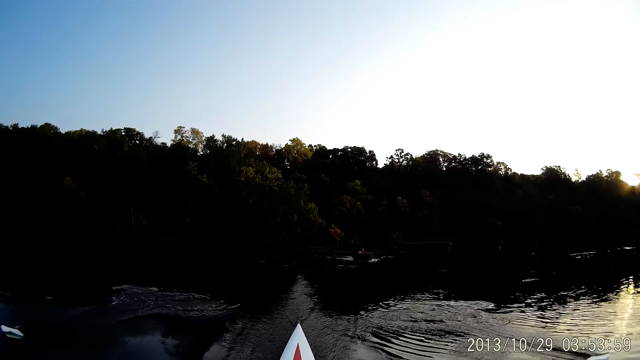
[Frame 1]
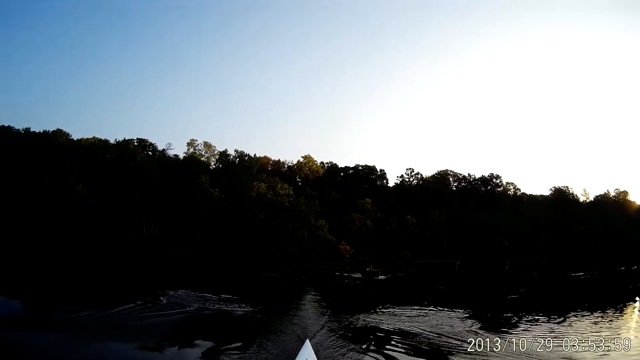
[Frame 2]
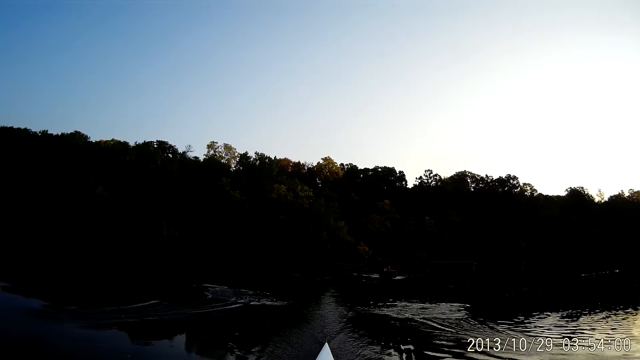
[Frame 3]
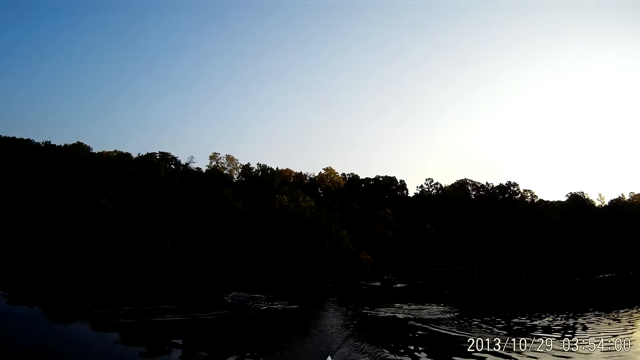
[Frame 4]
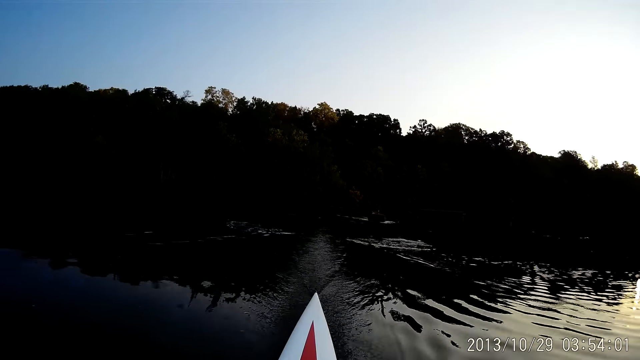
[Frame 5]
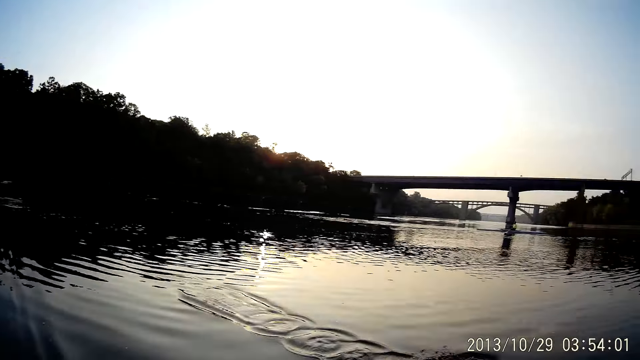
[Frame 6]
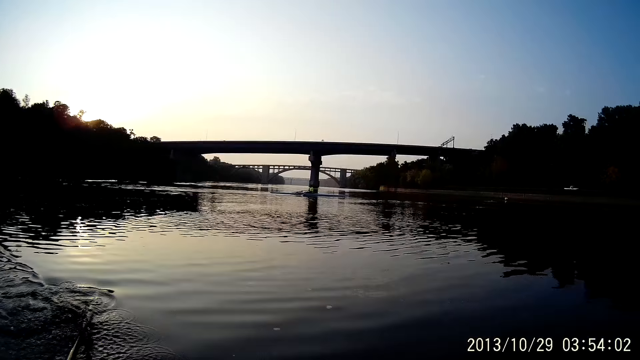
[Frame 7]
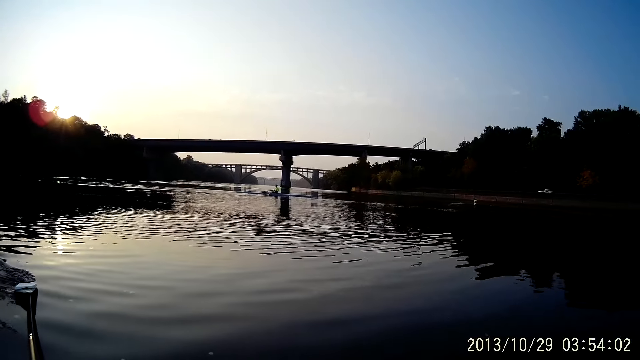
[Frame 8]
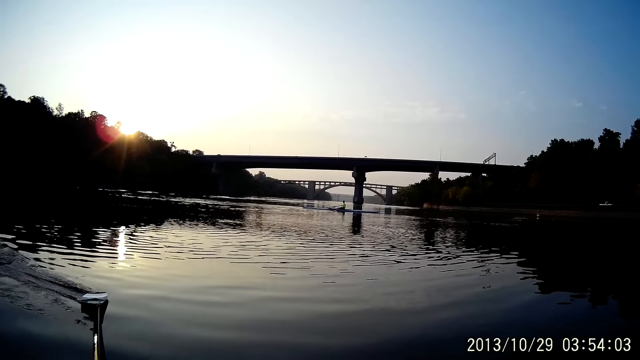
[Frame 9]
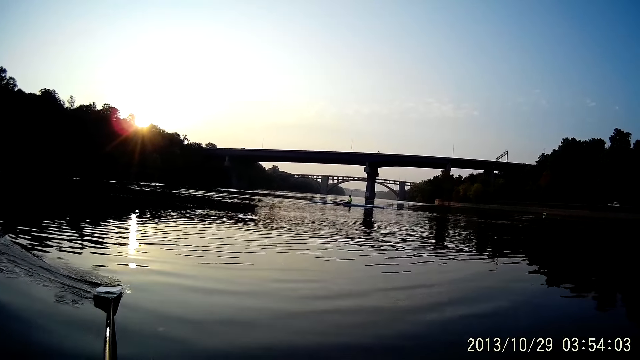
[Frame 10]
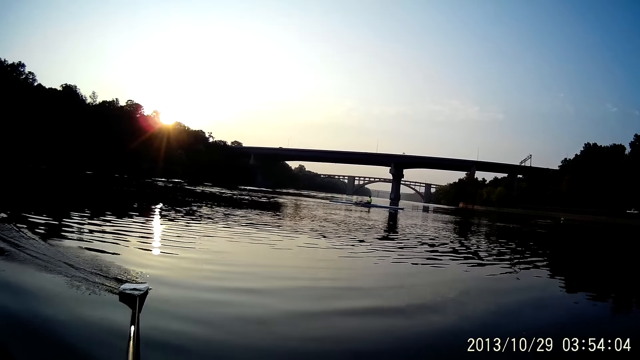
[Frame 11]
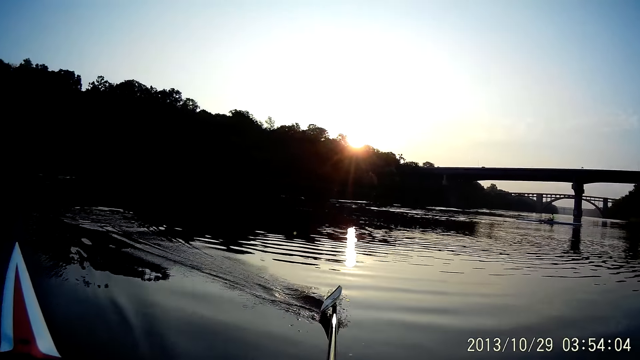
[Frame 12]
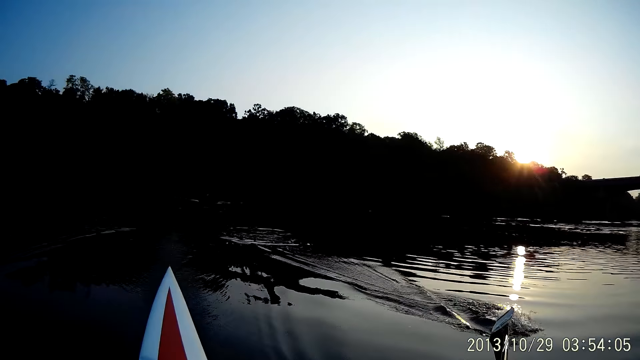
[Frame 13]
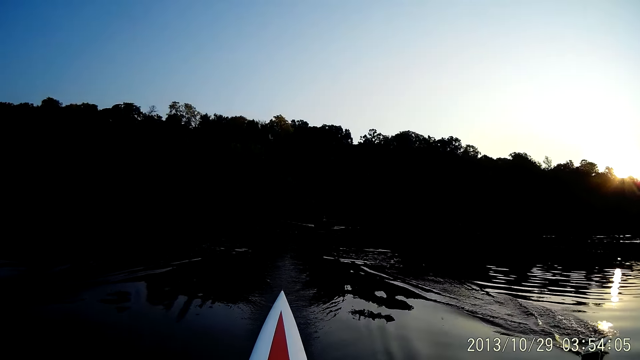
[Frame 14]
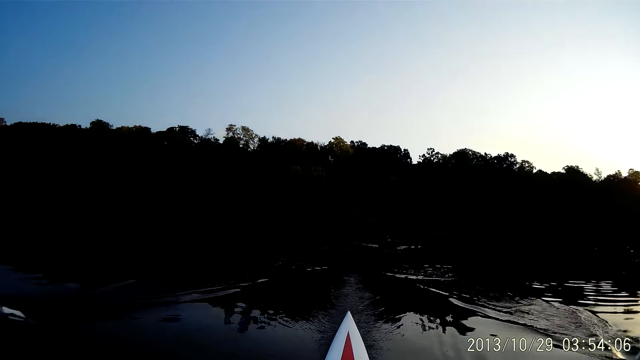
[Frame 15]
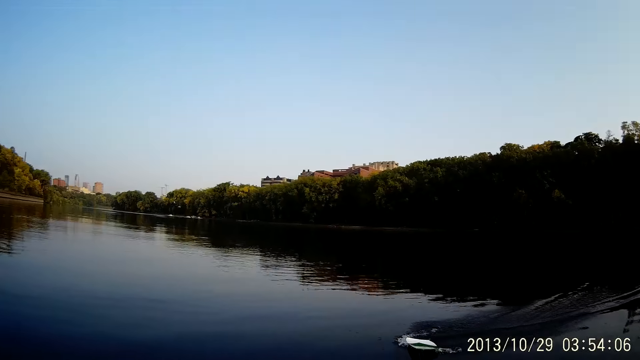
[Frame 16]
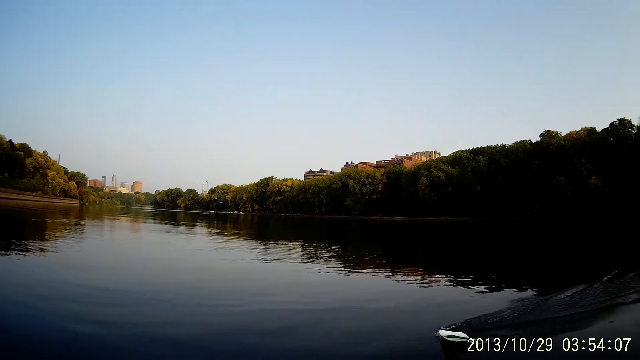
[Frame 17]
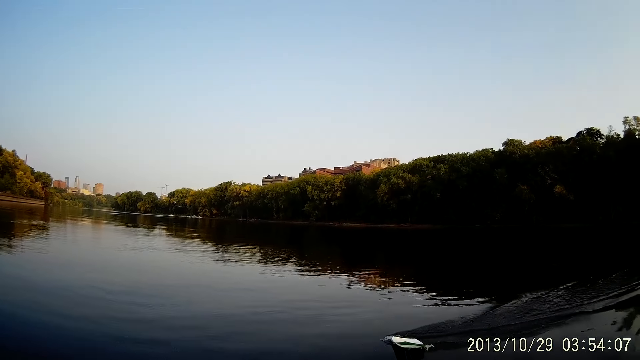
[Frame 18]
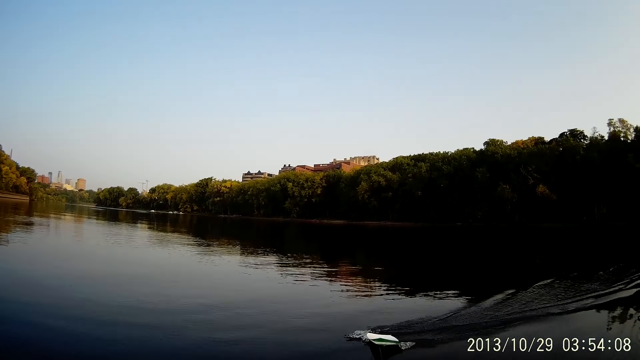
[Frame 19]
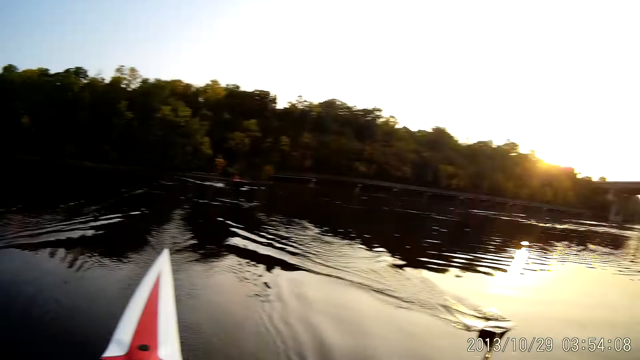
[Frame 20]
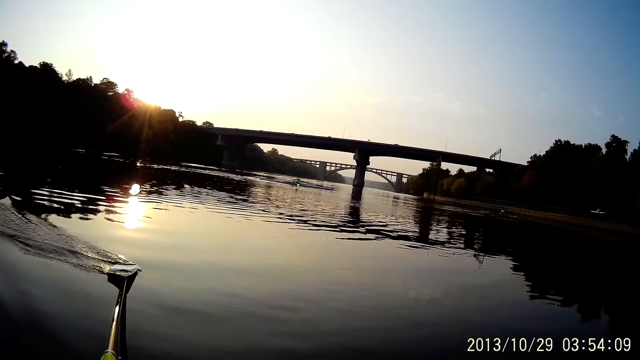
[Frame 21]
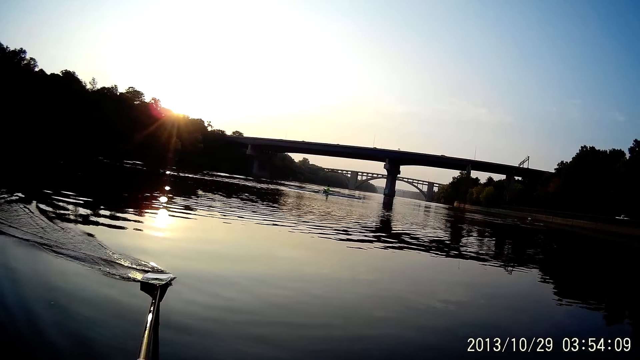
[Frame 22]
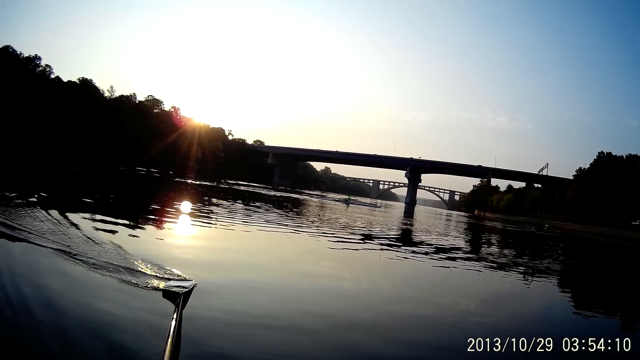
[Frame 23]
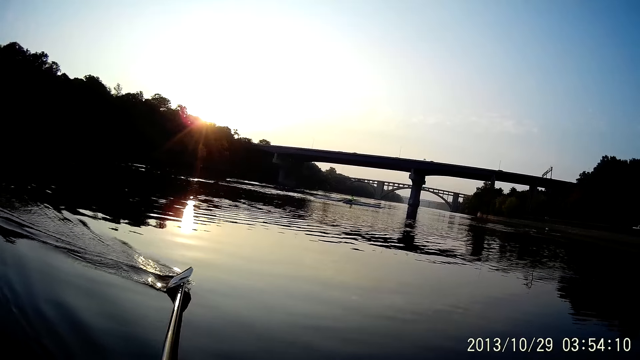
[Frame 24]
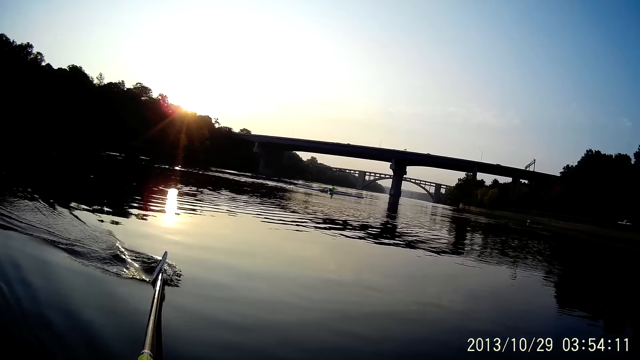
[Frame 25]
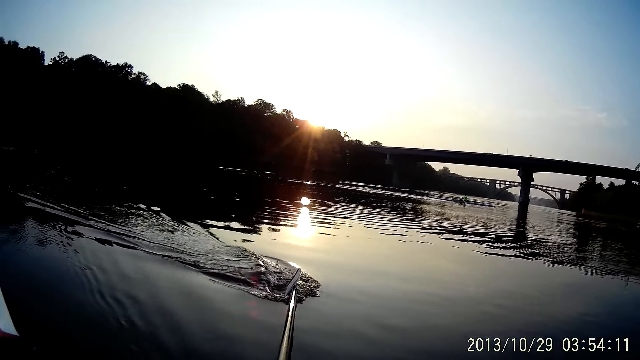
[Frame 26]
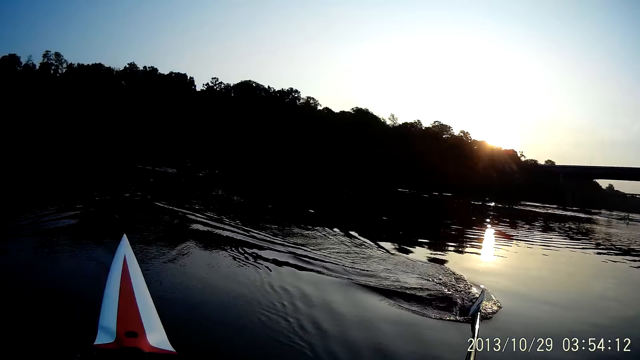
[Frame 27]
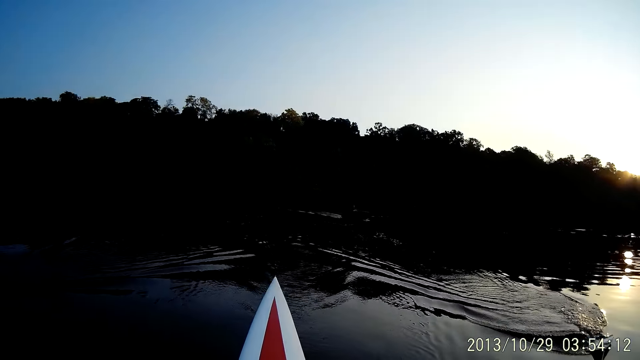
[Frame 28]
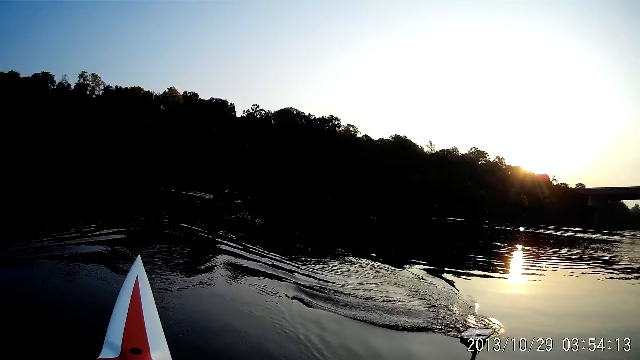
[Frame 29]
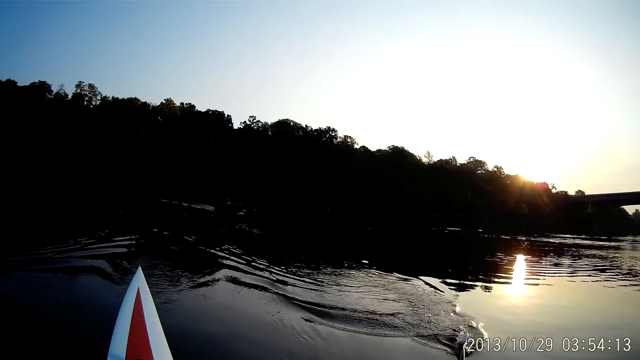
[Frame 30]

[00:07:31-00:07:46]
The camera wearer looks around. They ride on water with a boat. They row the boat on water. They look around. They ride on water with the boat. They look around. They ride on water with the boat. They row the boat on water.

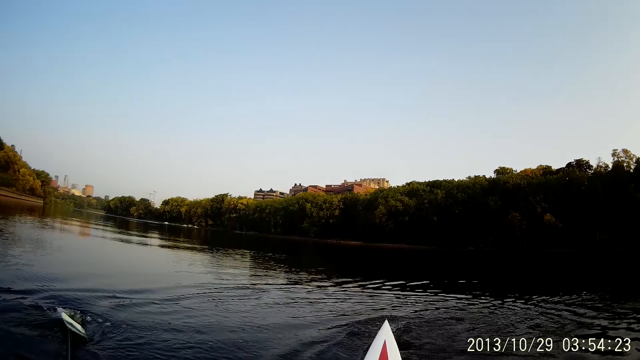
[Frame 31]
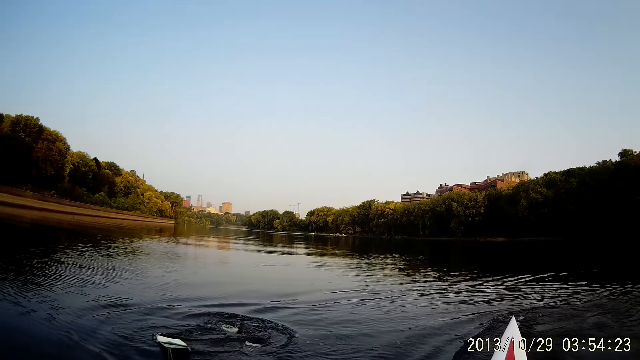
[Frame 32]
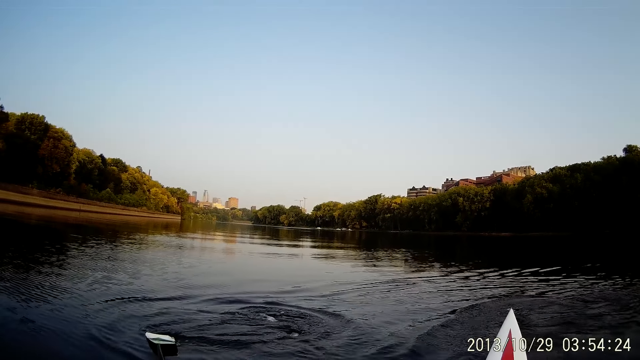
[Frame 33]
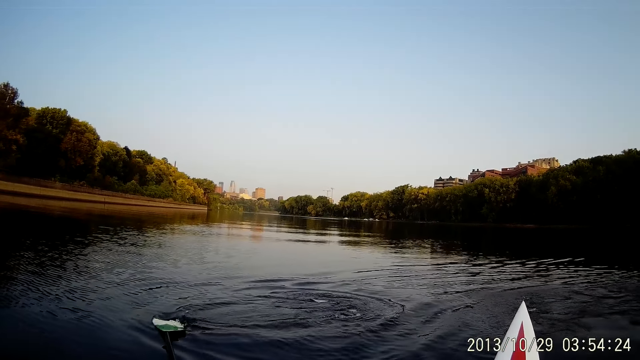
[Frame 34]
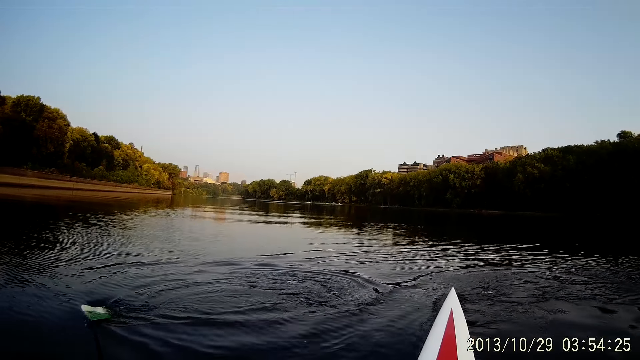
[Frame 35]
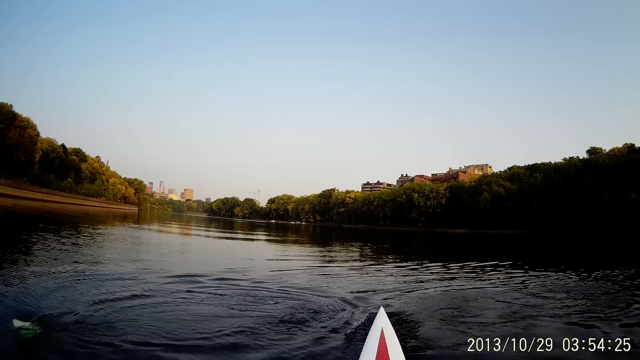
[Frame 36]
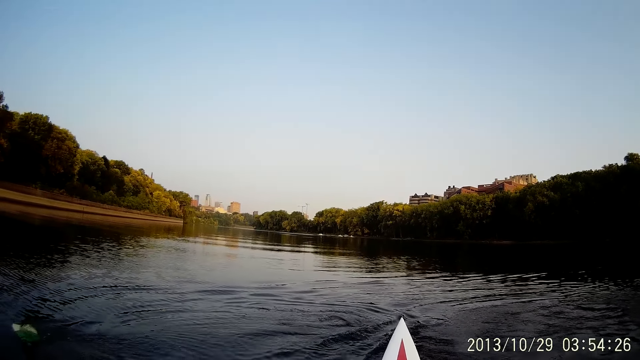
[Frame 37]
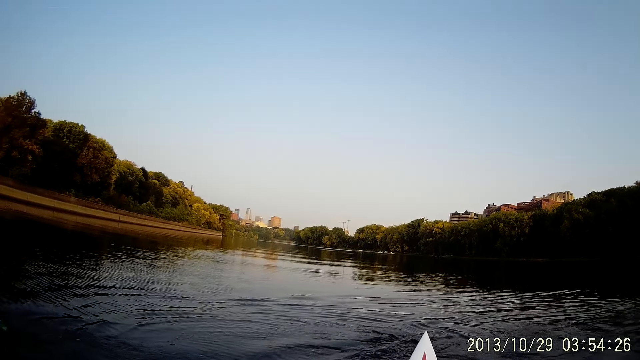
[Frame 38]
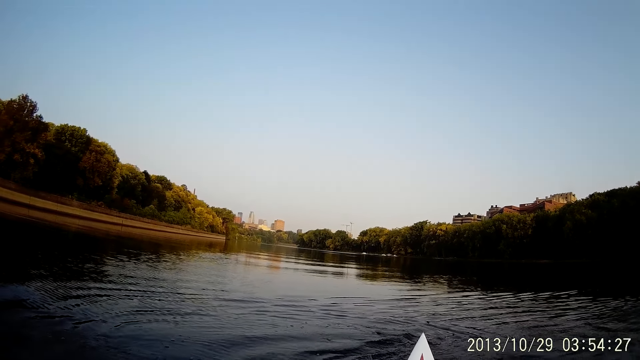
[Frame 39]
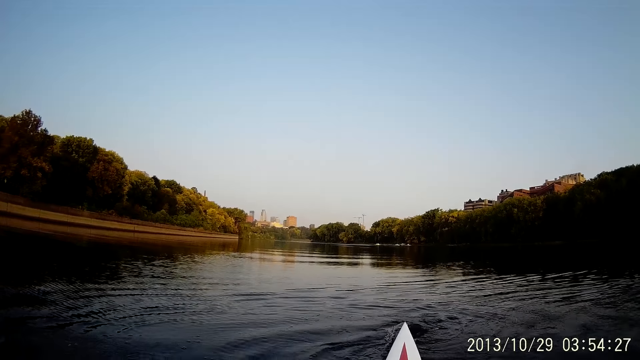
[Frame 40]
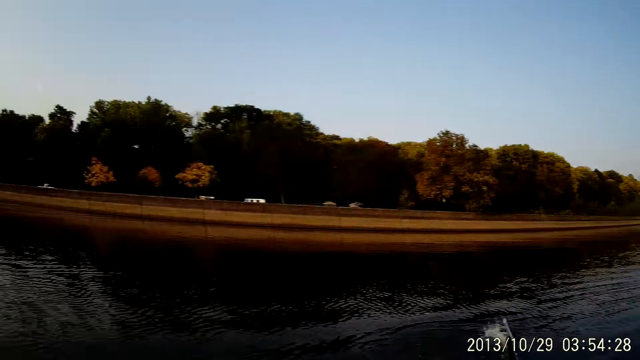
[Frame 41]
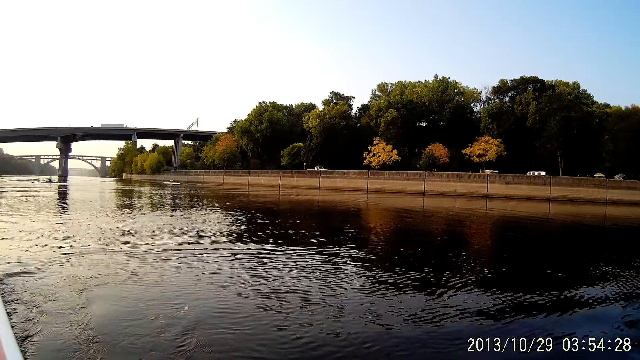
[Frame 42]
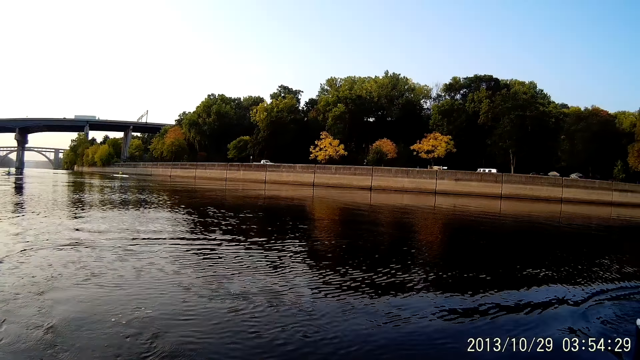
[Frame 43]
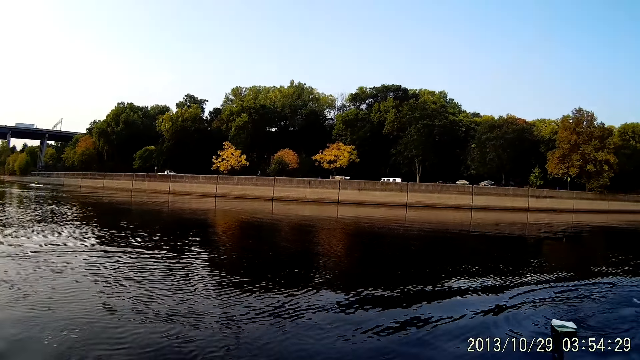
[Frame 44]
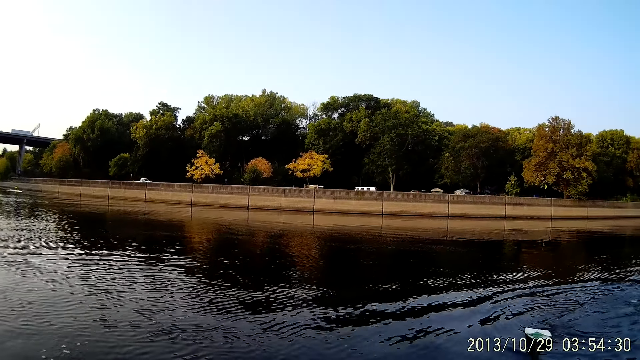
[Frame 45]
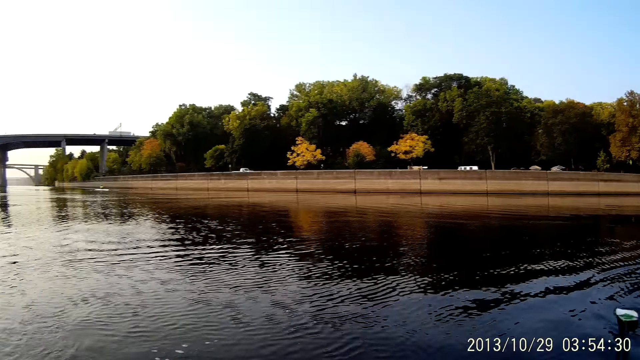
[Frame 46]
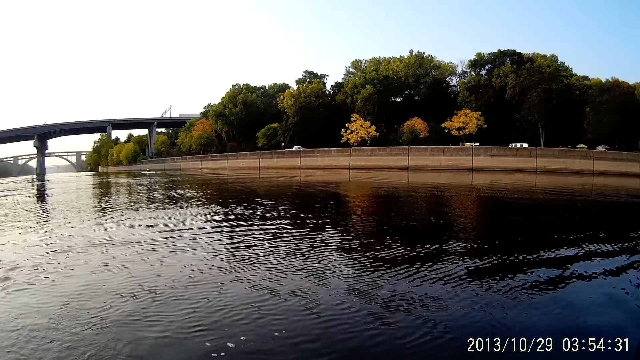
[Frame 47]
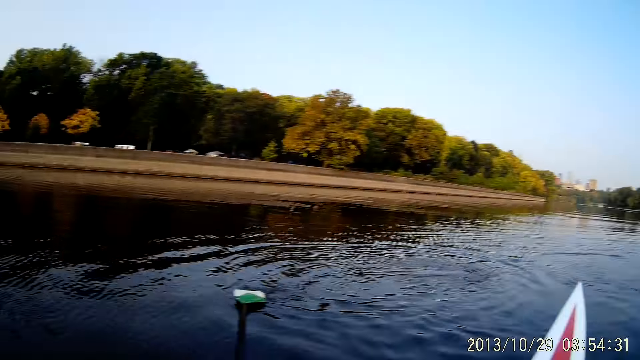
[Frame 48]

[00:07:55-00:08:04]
The camera wearer looks around. They ride on water with a boat.
